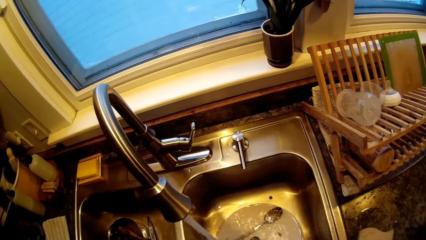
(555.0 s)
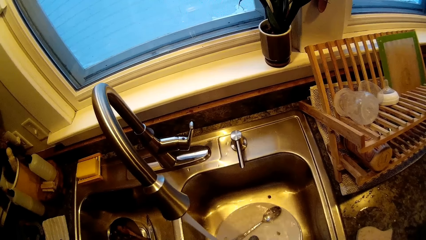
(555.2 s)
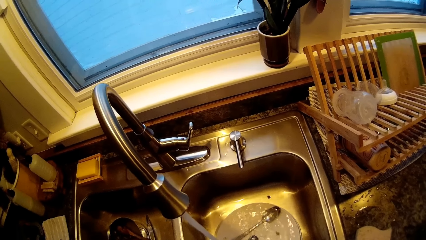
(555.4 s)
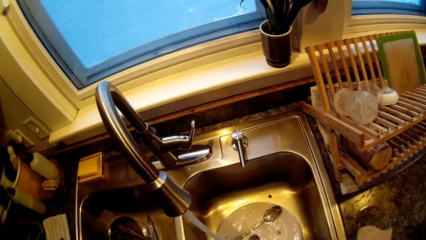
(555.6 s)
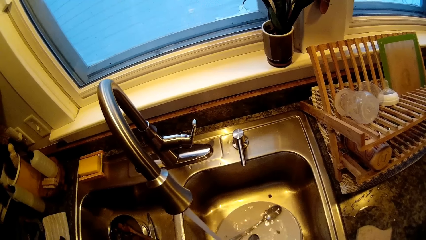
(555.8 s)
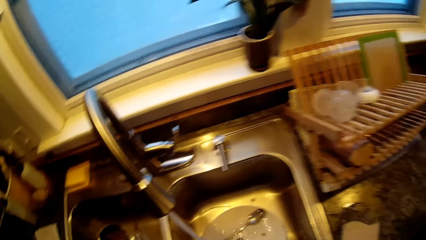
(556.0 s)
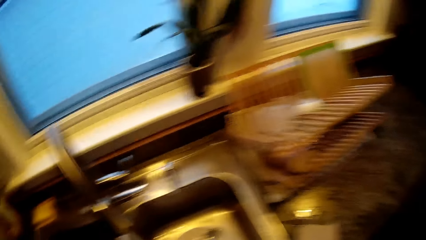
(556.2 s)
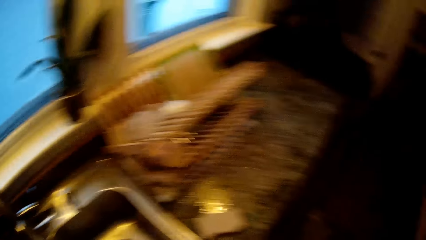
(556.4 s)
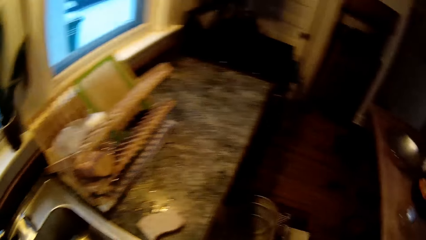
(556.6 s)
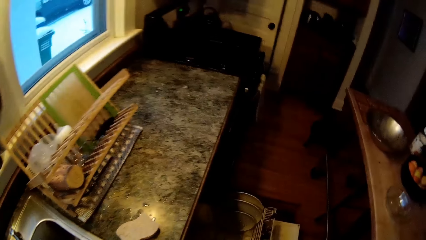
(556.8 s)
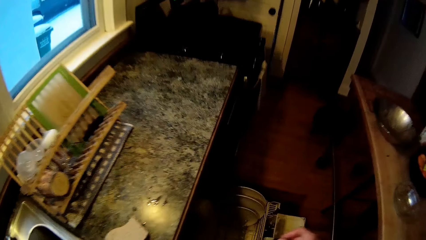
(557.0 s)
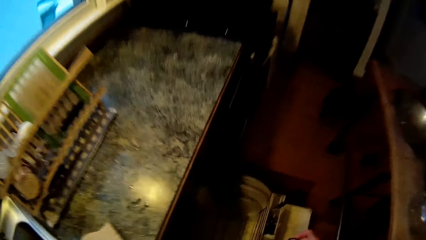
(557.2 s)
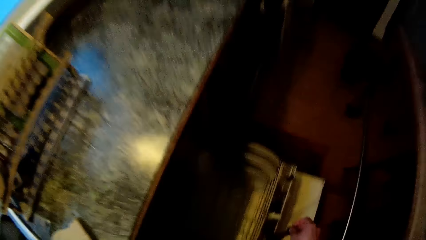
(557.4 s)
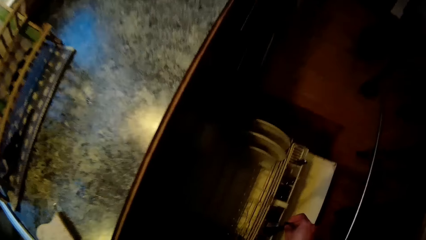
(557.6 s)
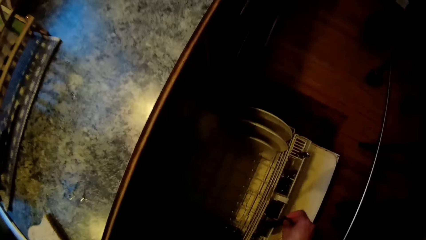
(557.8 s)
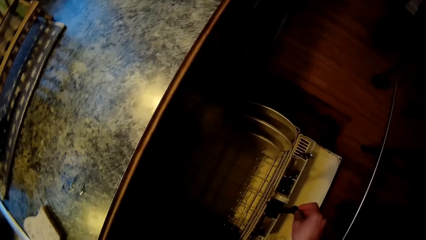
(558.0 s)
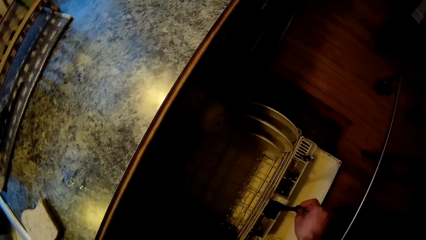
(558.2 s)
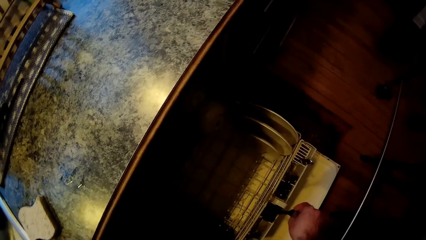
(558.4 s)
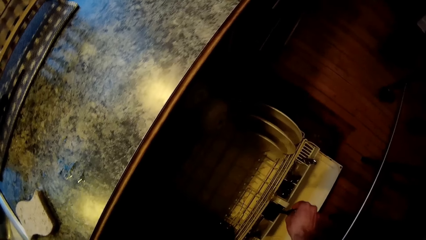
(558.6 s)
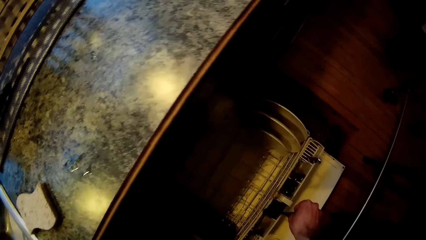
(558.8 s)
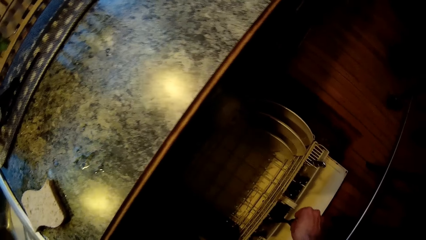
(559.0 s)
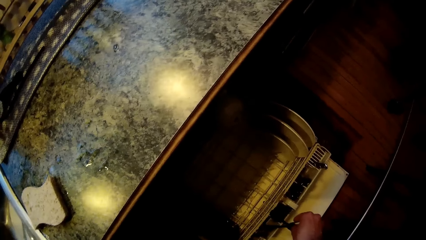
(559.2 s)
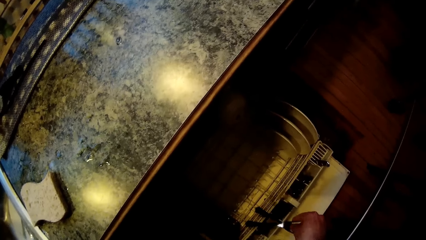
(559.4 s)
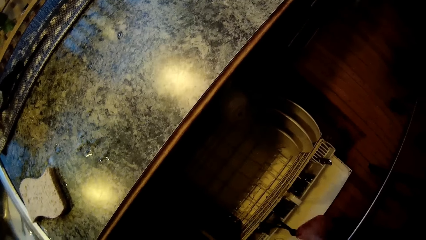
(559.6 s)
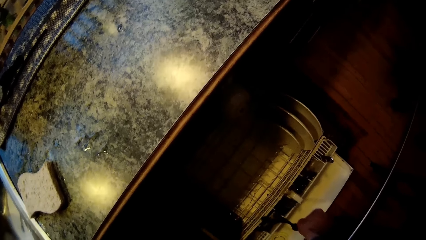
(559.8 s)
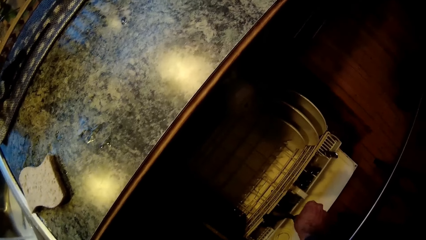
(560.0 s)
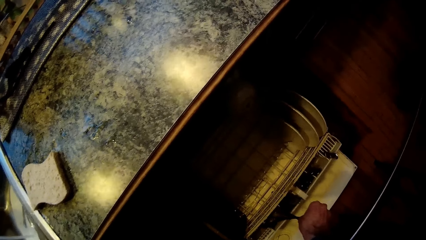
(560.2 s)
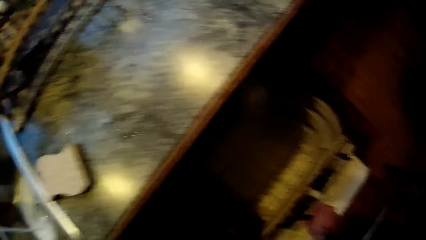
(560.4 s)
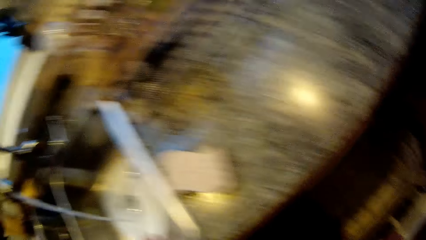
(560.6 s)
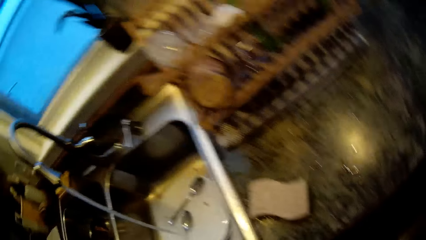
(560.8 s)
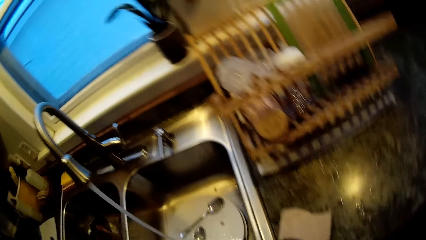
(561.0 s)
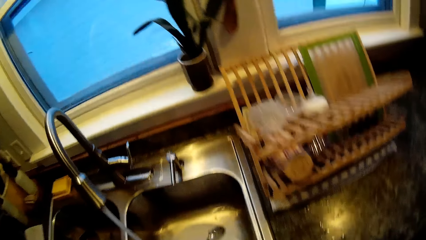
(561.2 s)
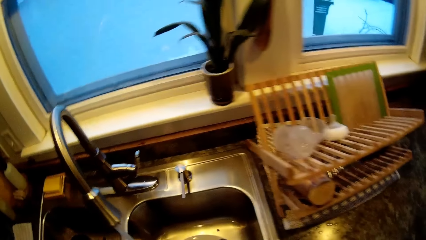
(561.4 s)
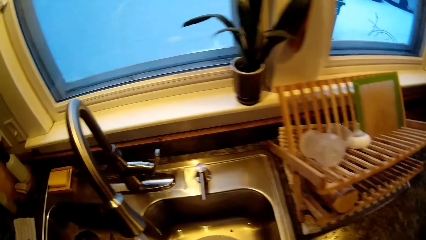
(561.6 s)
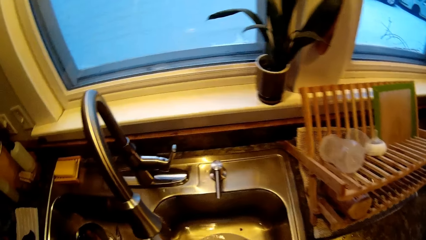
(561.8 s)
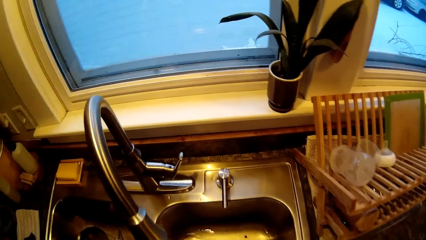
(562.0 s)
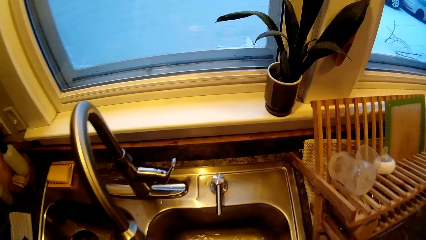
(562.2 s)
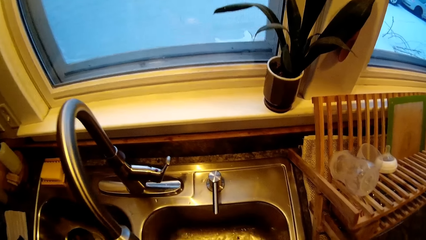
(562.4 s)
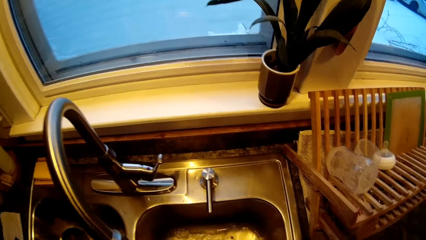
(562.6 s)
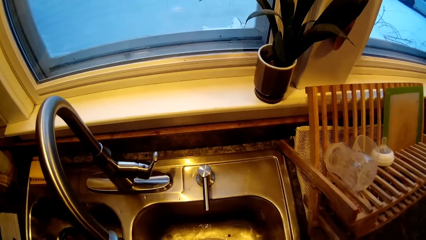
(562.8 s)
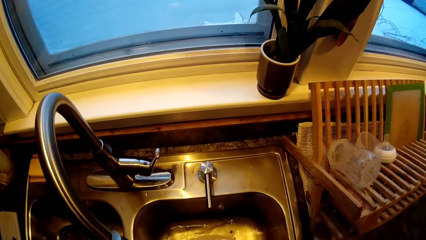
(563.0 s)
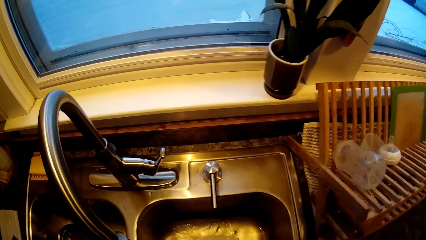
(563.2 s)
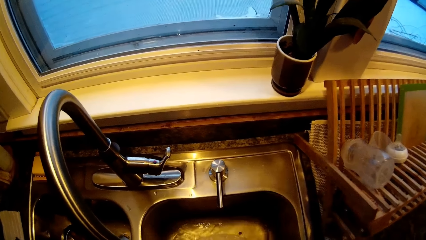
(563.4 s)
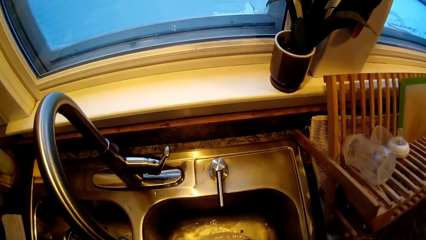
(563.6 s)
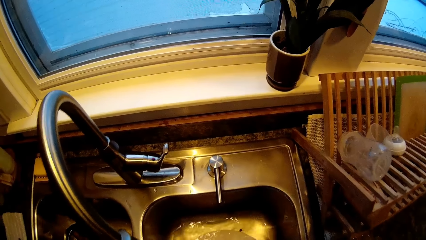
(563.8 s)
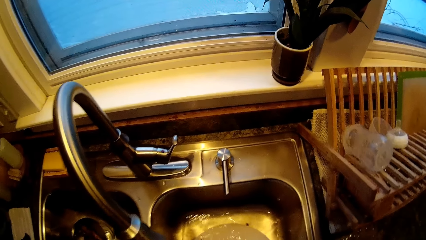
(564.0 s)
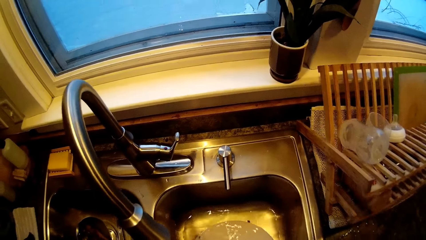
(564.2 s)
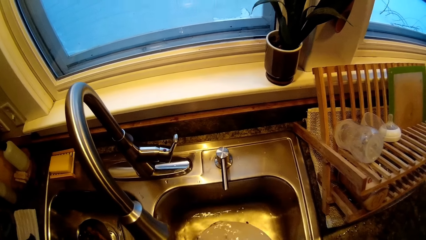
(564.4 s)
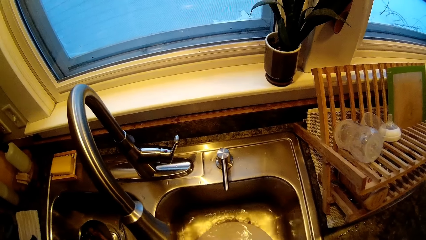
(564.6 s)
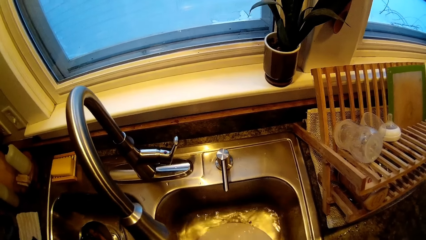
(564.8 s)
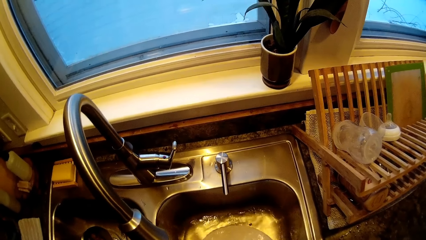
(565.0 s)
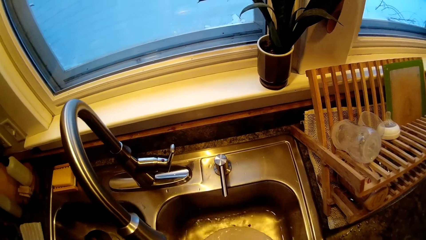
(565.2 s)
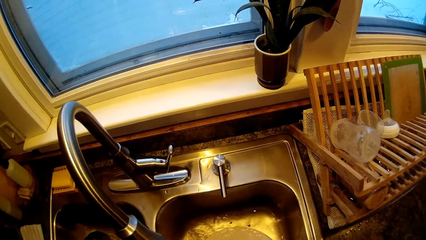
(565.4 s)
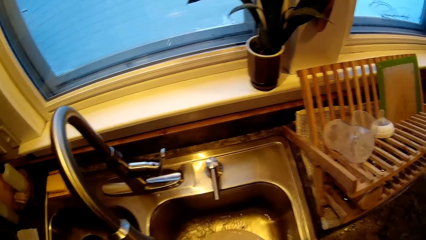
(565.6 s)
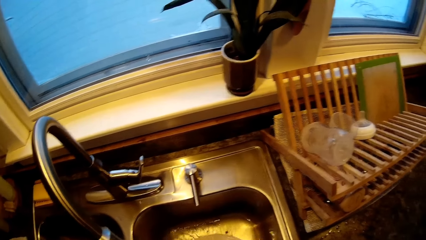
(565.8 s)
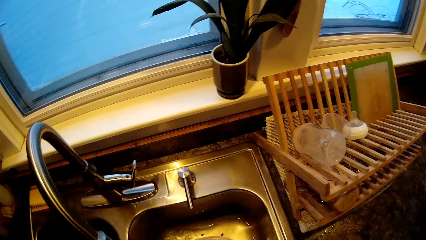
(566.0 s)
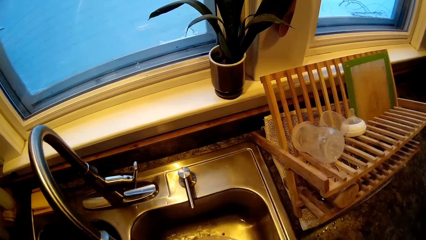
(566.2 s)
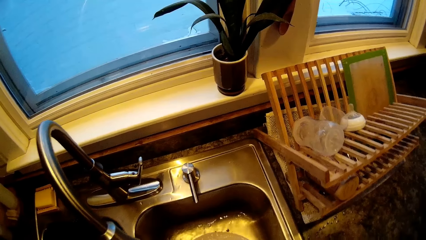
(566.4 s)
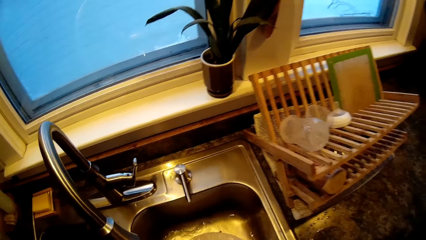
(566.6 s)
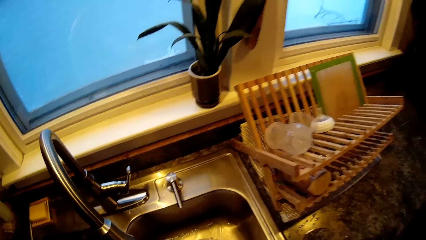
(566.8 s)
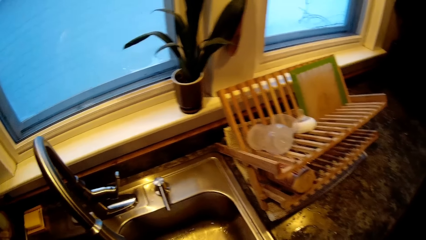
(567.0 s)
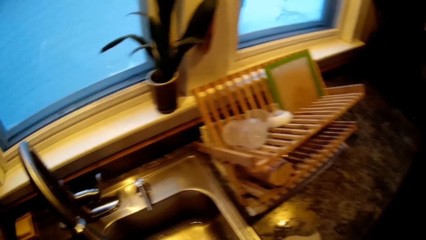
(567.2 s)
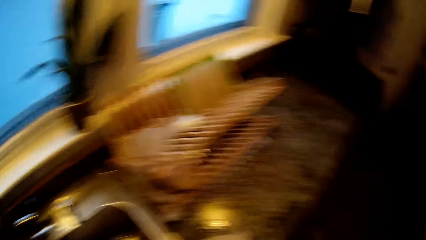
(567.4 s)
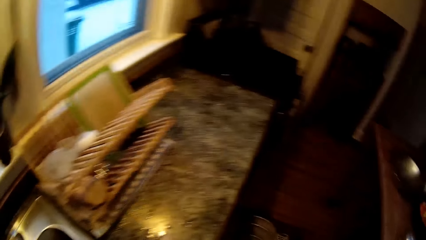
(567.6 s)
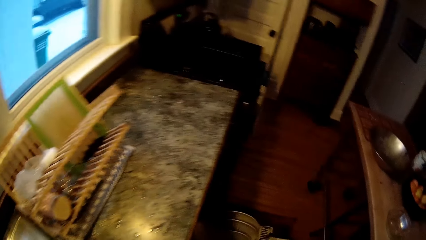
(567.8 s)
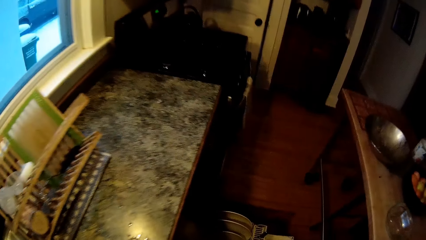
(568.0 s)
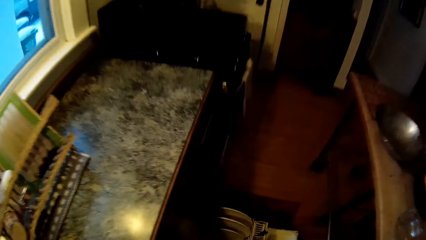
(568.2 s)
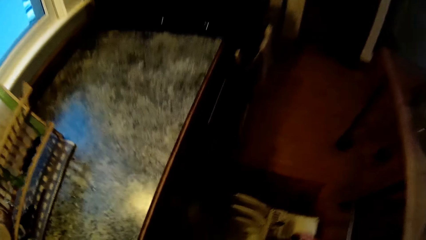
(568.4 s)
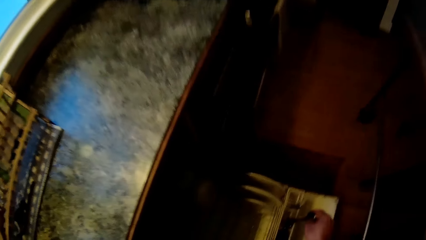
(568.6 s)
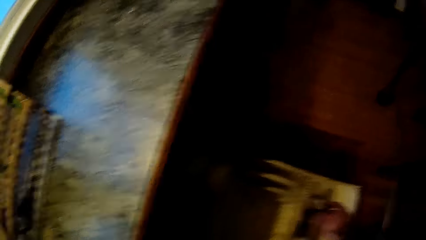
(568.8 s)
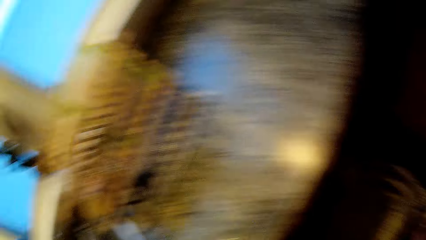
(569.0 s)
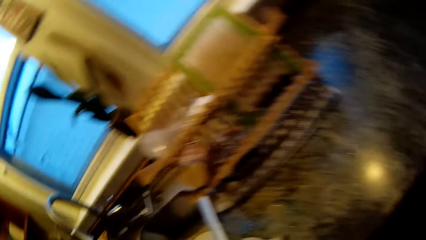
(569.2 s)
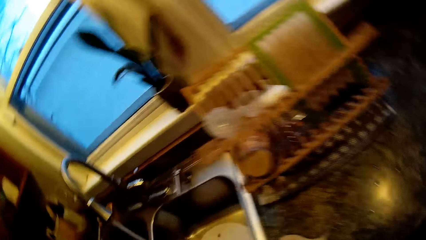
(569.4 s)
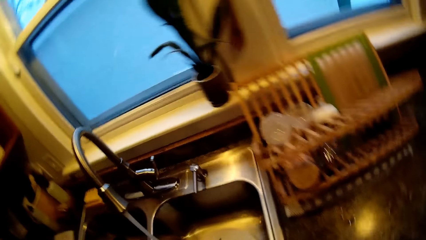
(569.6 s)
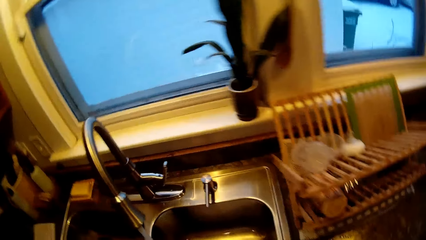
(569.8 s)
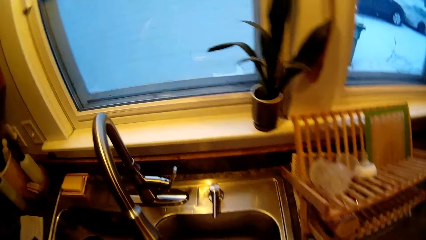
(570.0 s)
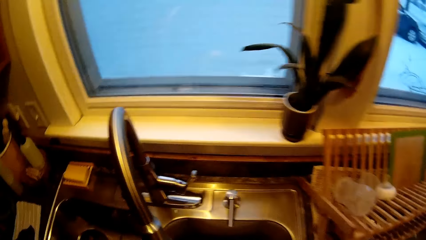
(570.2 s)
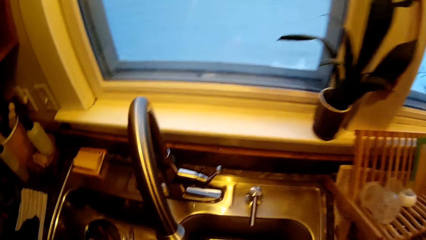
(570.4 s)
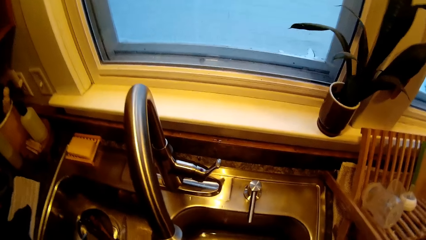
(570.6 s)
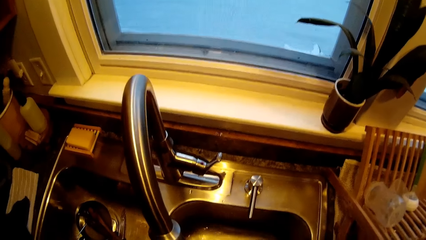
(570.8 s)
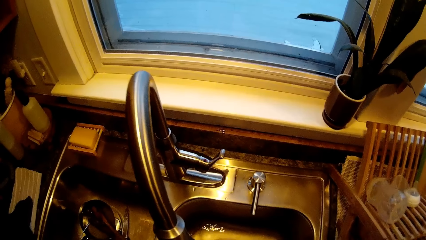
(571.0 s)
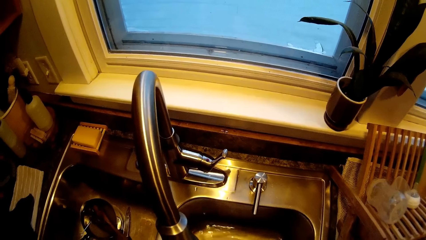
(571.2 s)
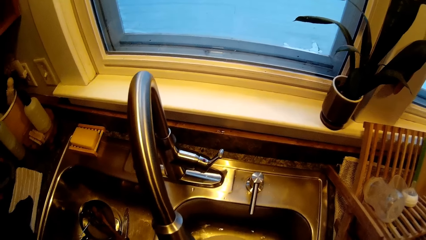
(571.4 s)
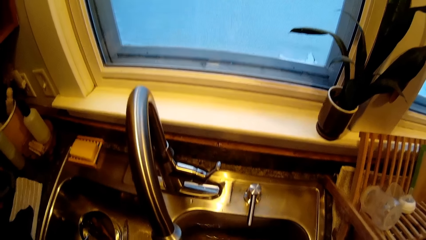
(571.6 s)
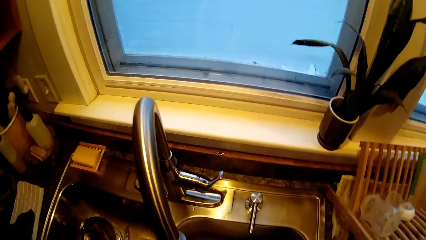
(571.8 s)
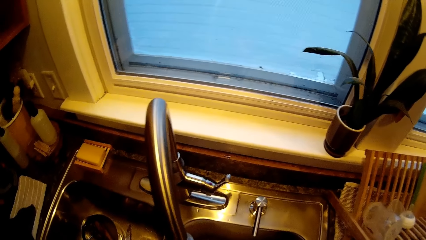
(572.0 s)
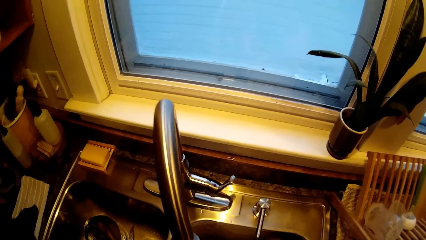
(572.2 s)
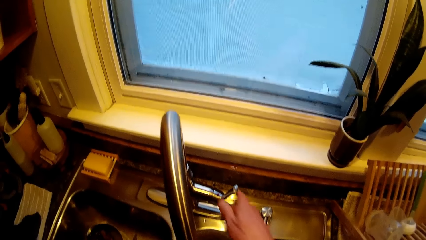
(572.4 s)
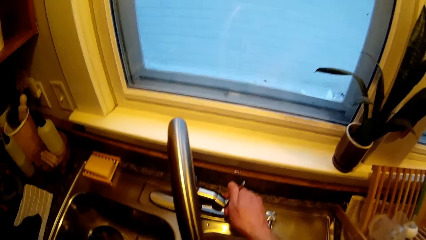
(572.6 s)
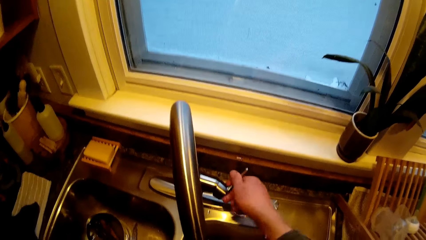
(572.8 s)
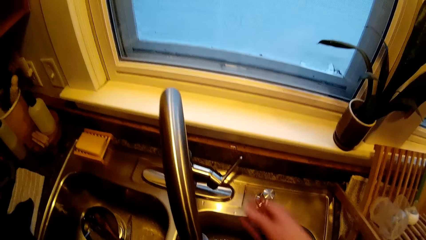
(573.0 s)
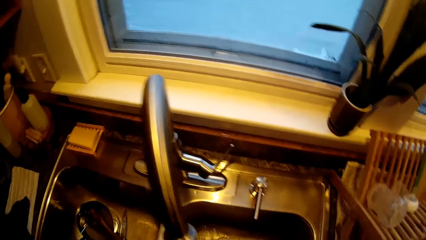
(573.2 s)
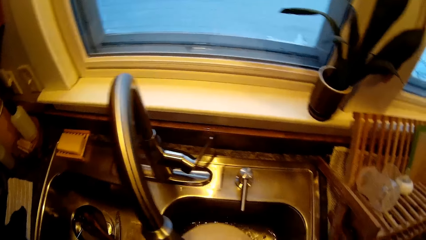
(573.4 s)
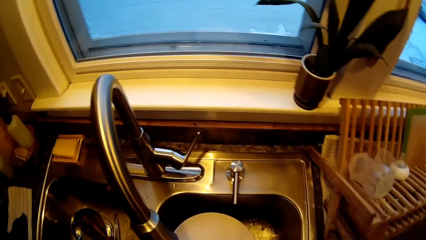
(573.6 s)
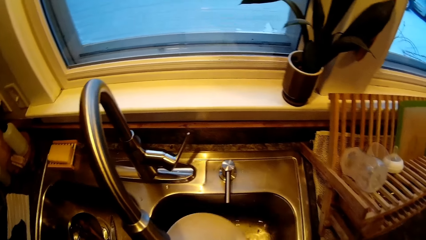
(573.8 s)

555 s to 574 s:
The camera wearer puts a spoon and the fork in a rack with his right hand. He washes cutleries in the kitchen sink. He puts the spoon in the rack with his right hand. He washes the cutleries in the kitchen sink. He regulates the tap with his right hand.
